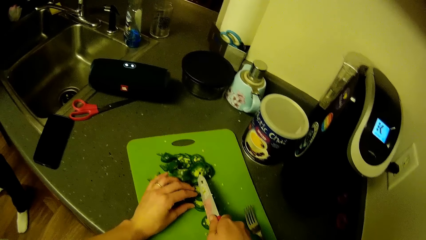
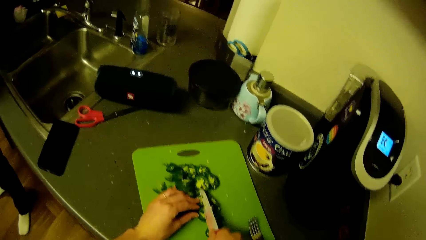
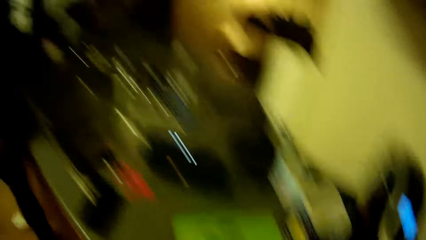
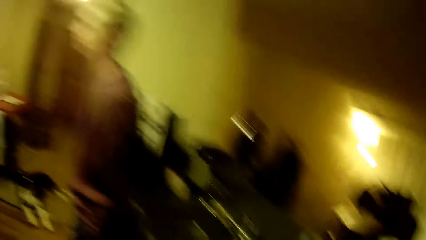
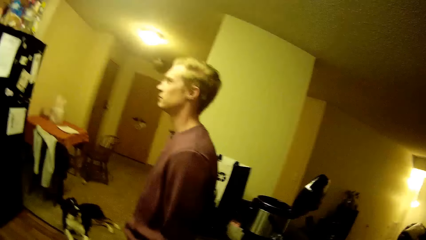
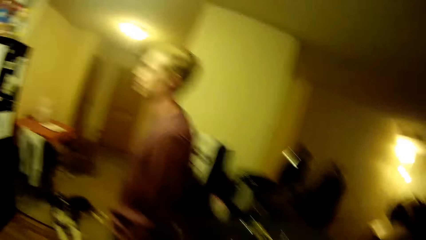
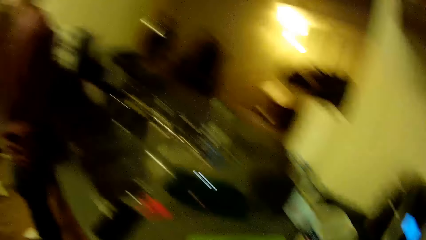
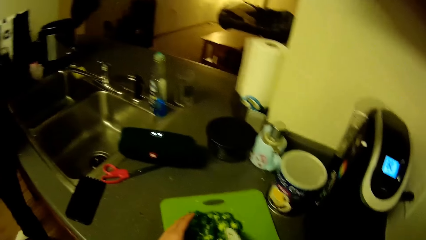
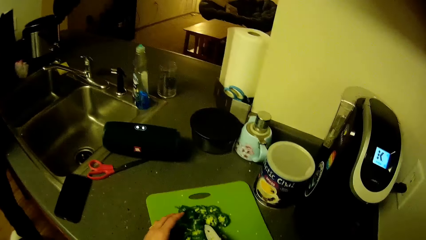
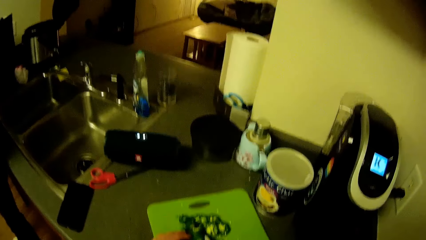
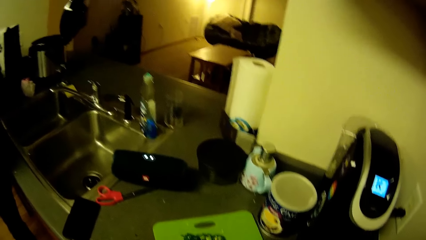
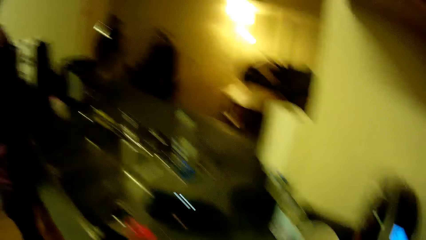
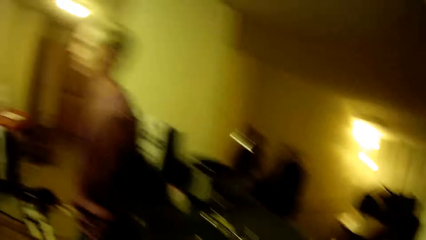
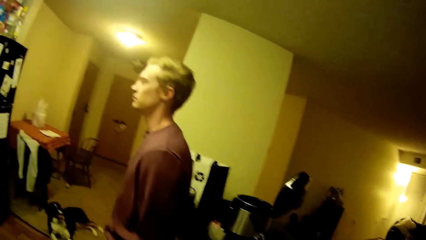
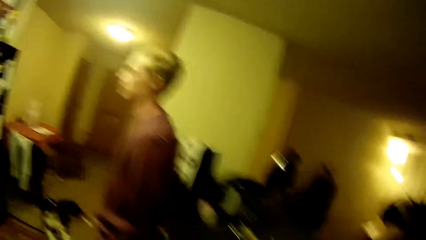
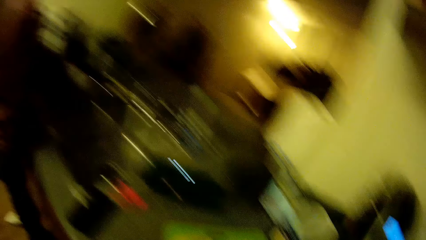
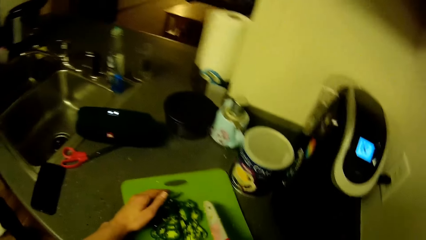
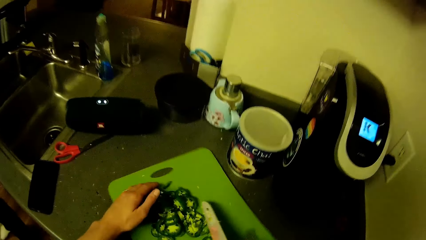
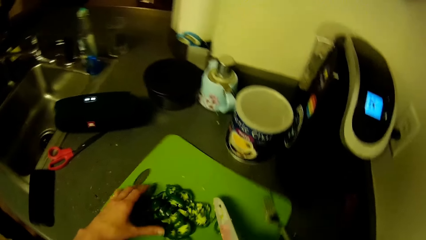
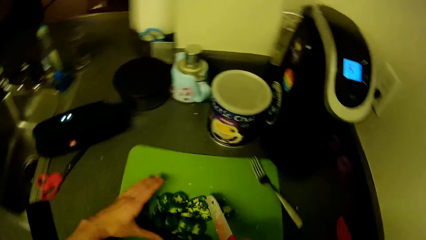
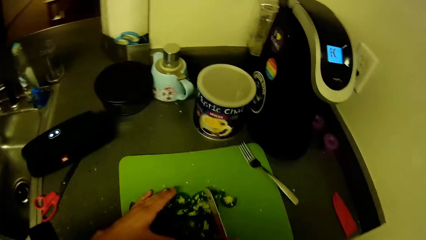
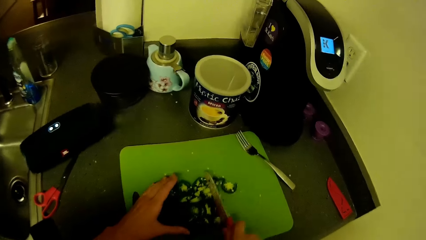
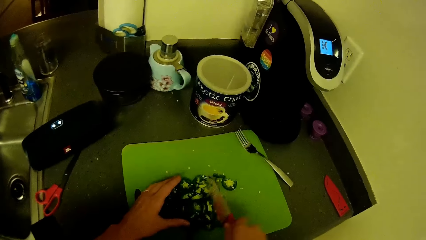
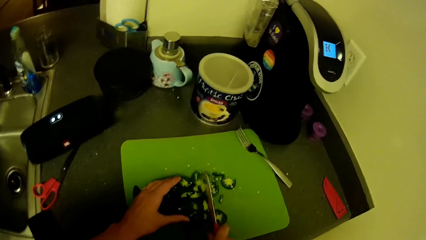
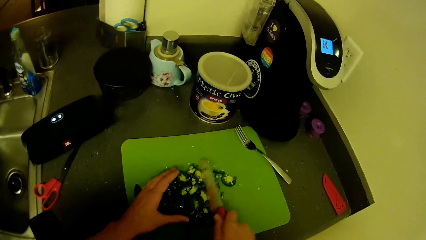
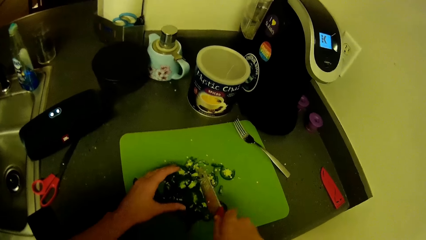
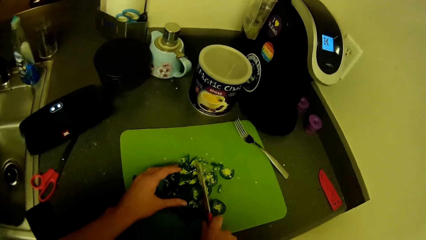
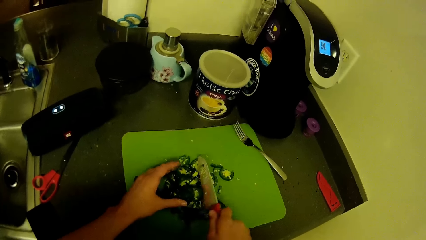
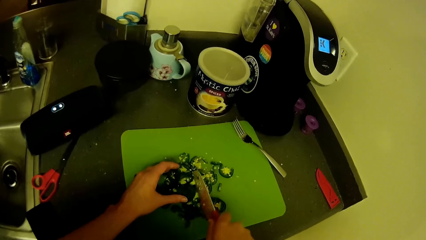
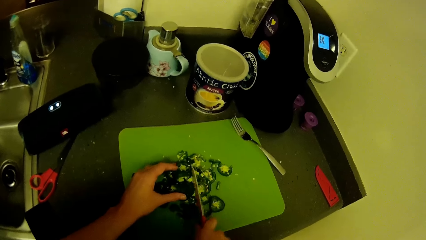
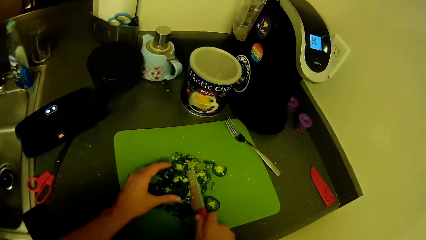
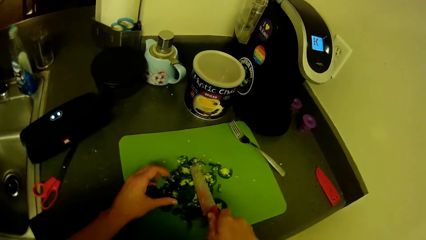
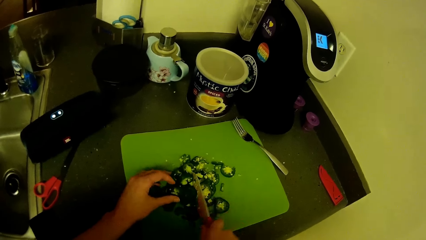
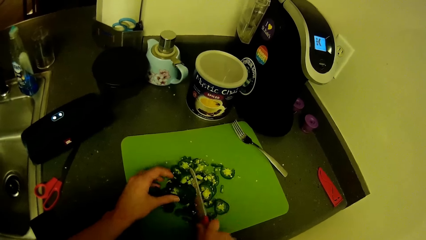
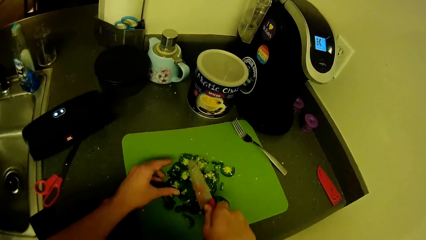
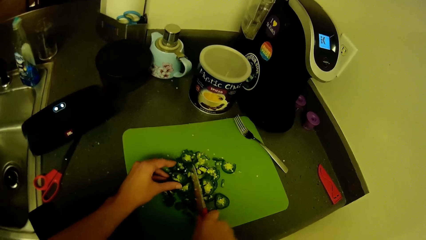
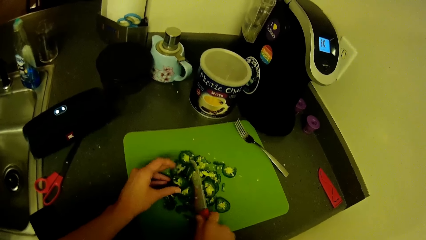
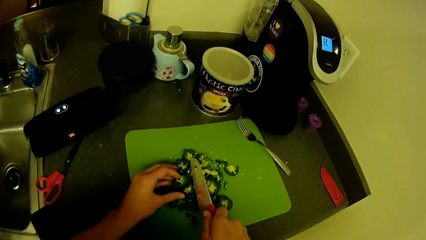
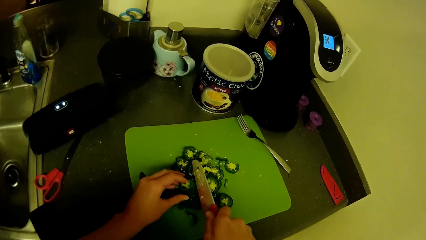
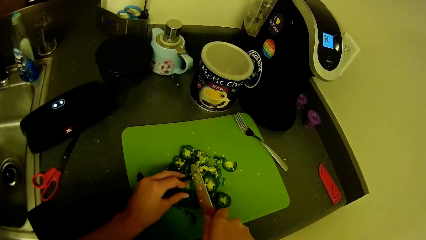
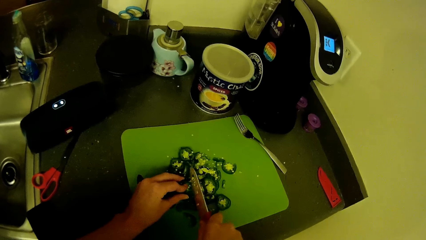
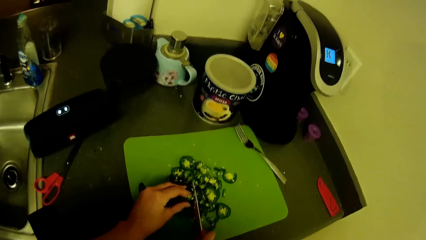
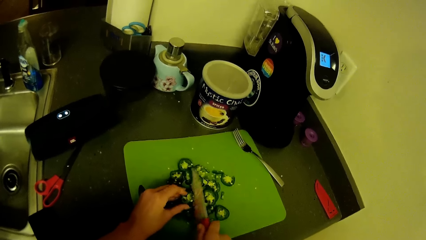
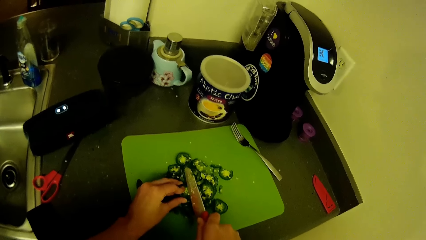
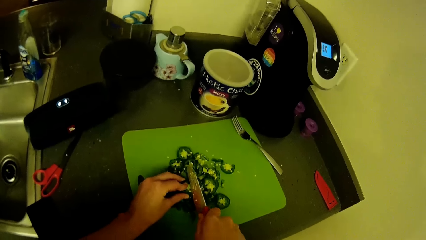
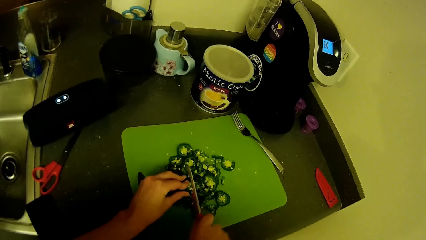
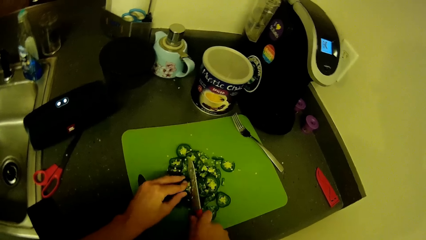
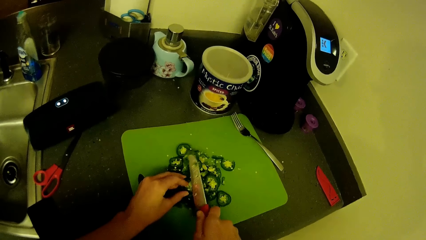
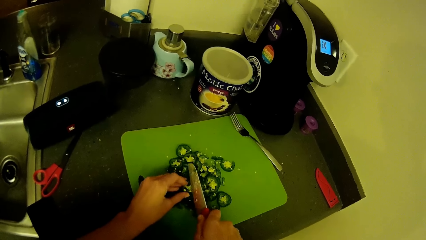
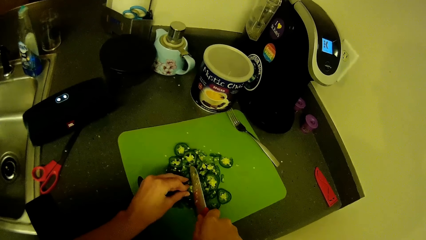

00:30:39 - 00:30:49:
A man stands up. The camera wearer slices the green pepper.

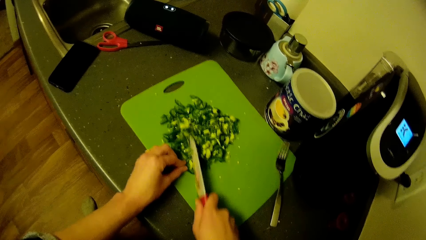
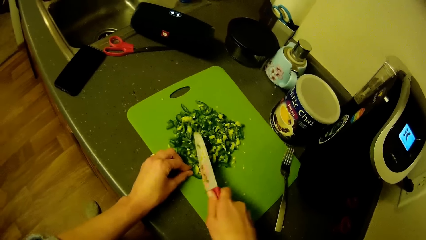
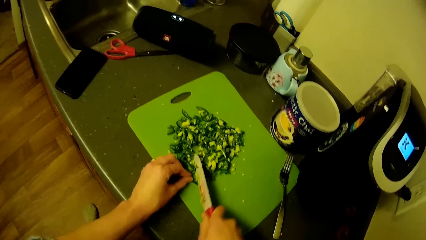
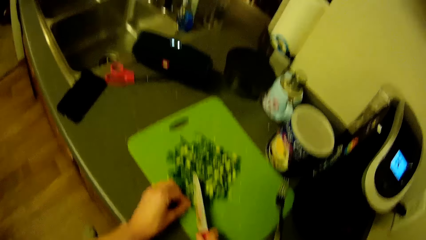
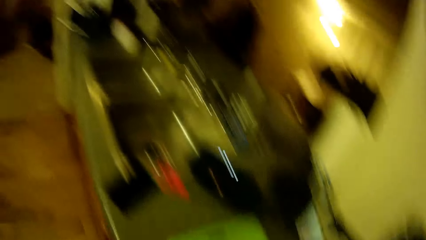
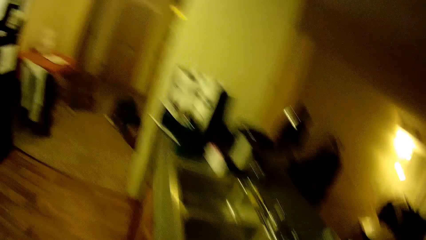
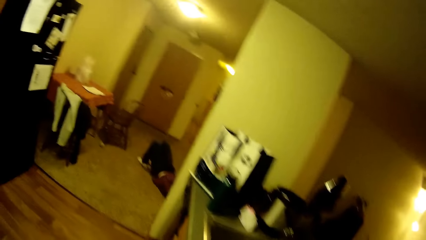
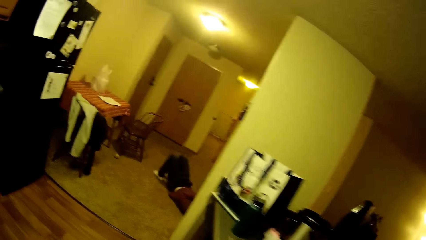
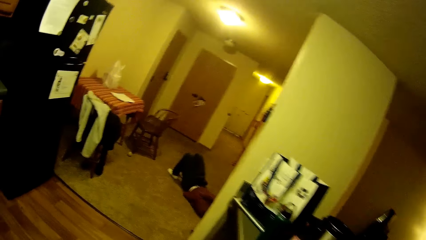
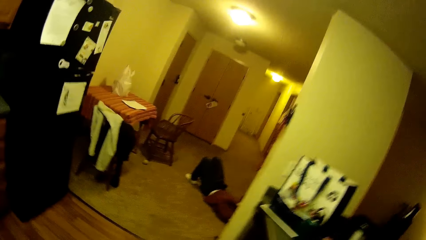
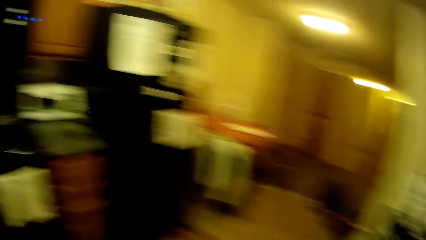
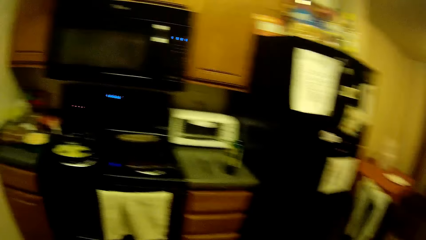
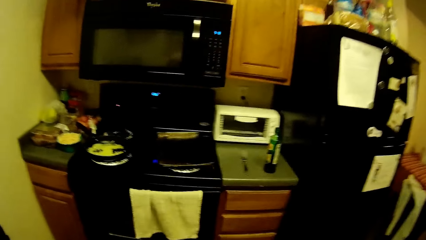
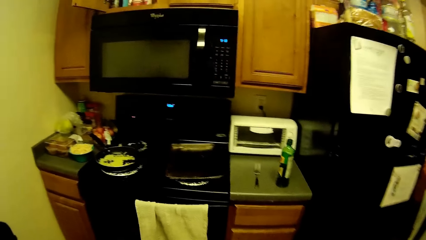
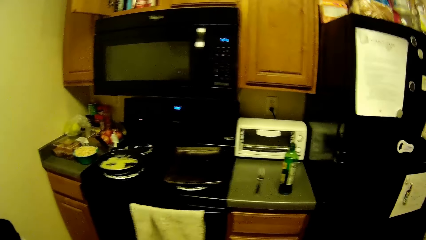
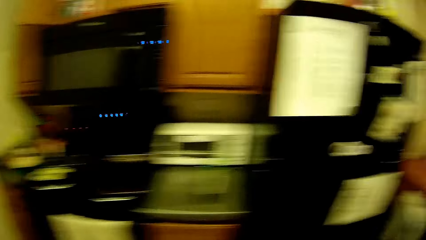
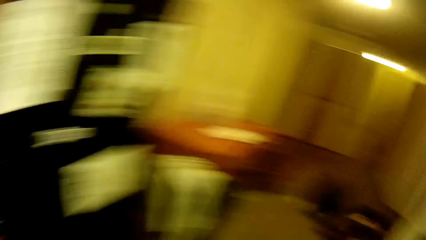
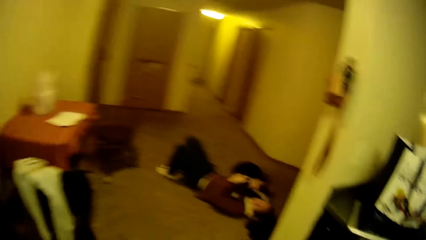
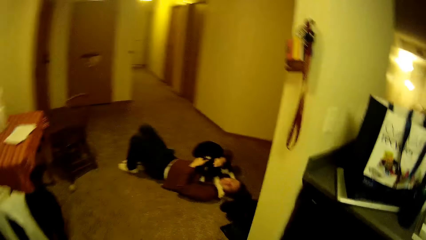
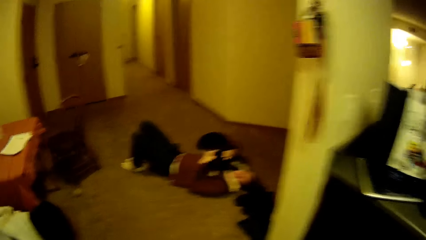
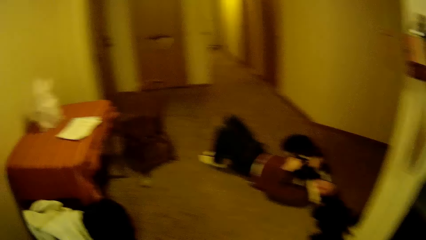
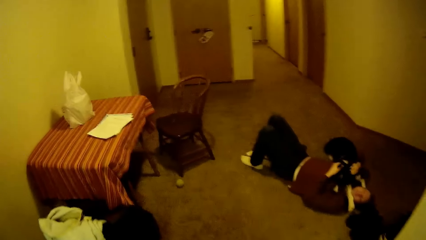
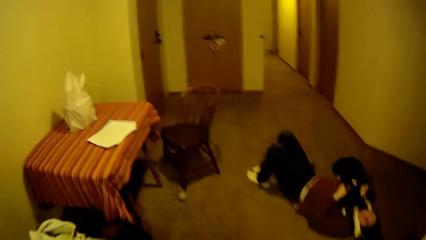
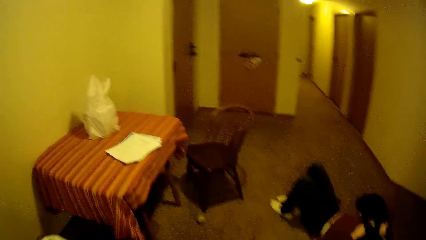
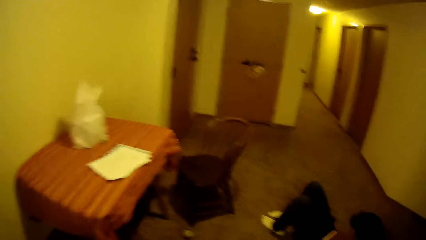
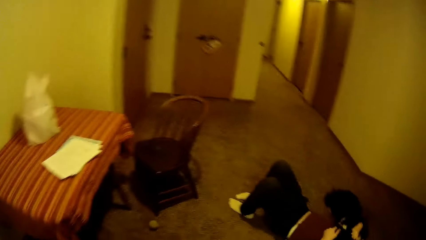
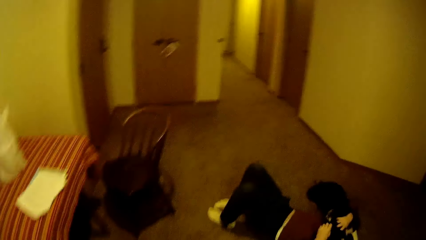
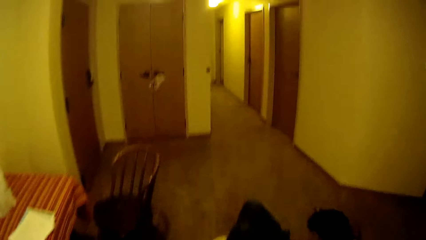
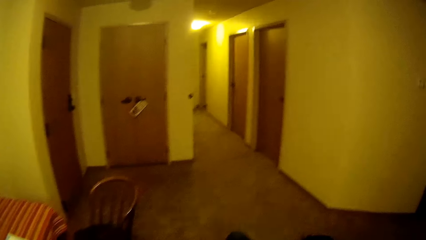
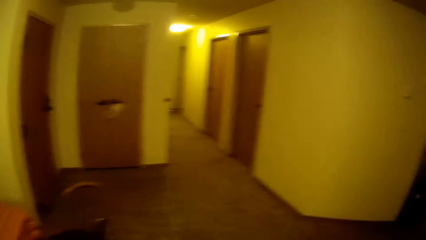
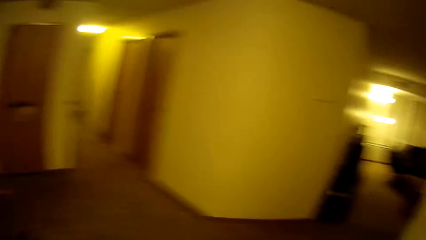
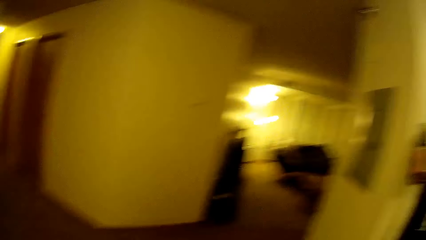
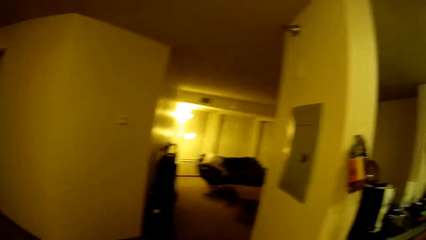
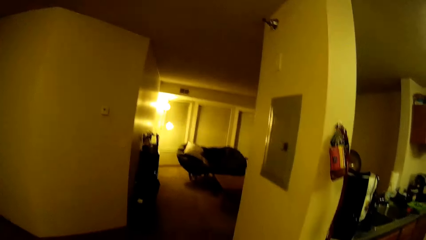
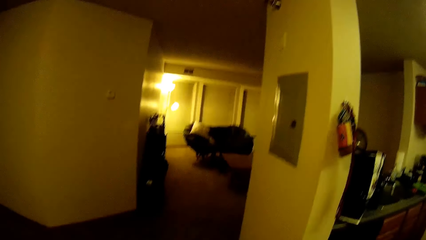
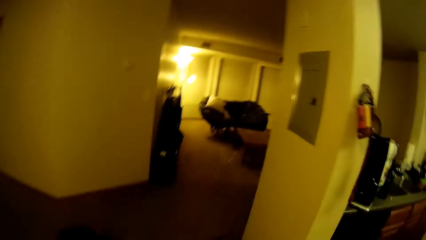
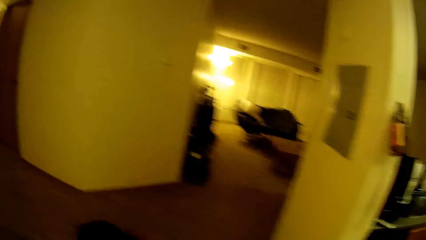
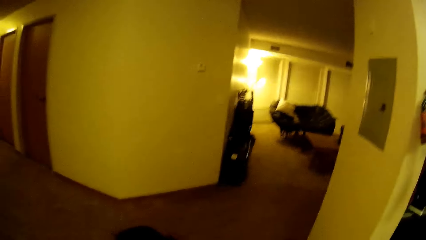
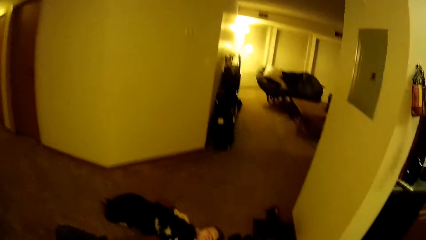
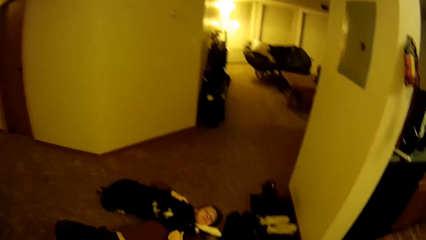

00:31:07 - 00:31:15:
A man sleeps on the carpet. The camera wearer looks around the kitchen. They walk around the room.
